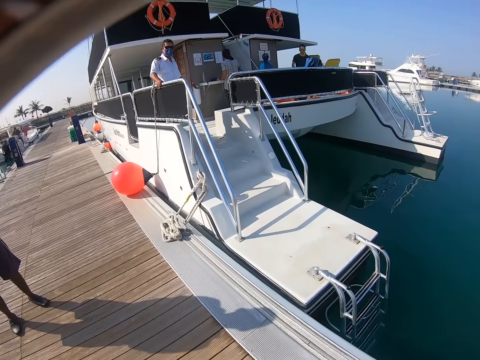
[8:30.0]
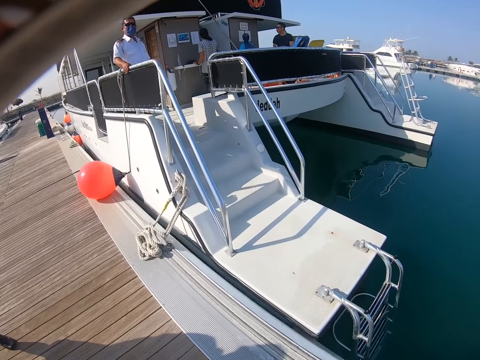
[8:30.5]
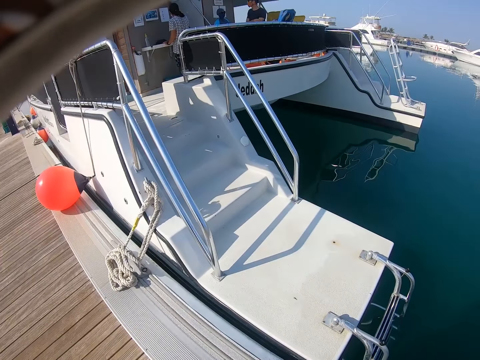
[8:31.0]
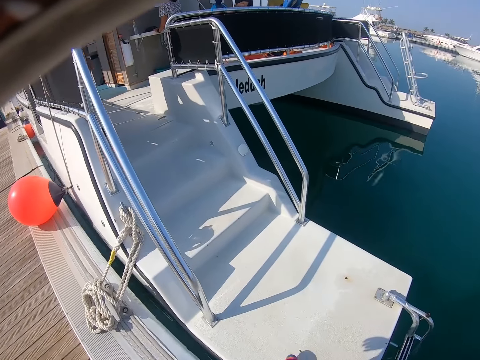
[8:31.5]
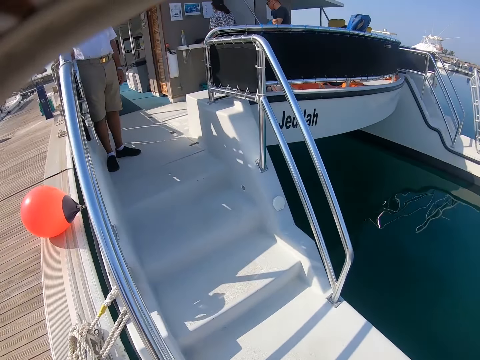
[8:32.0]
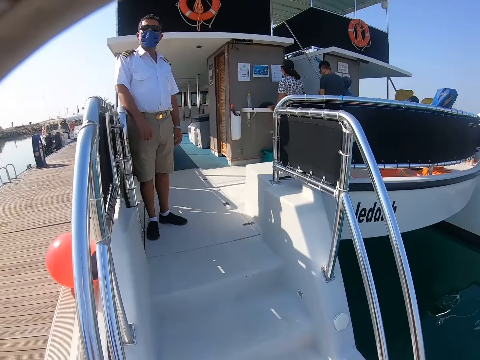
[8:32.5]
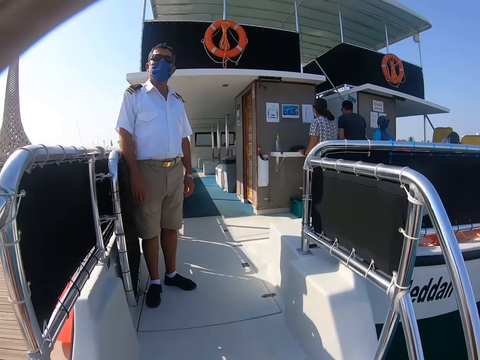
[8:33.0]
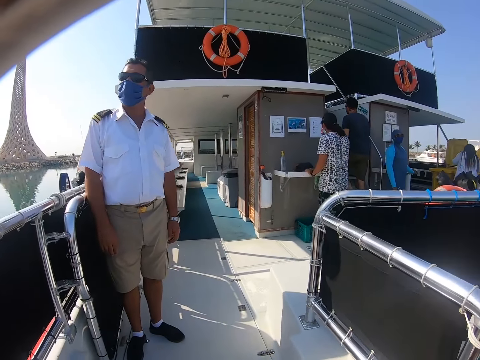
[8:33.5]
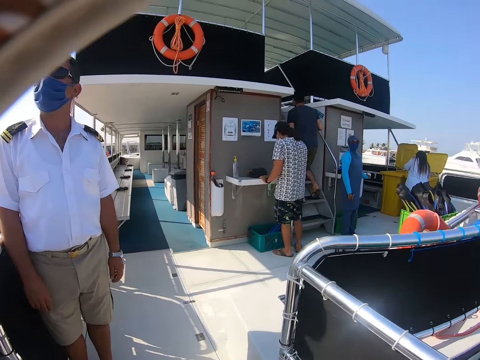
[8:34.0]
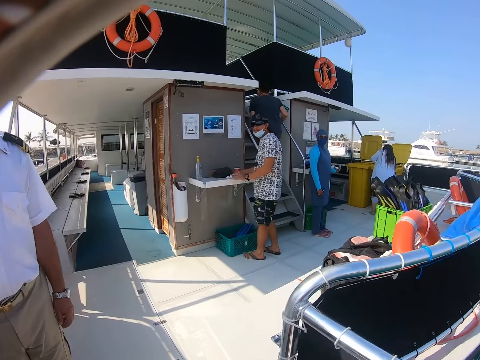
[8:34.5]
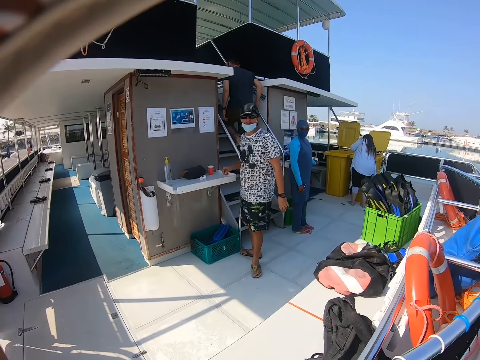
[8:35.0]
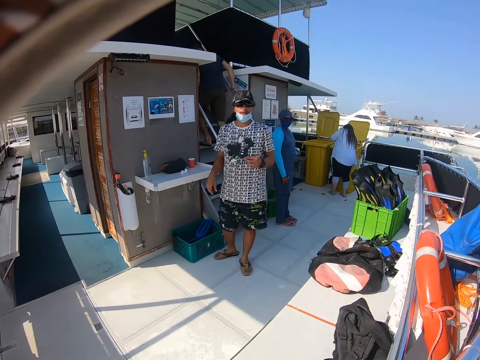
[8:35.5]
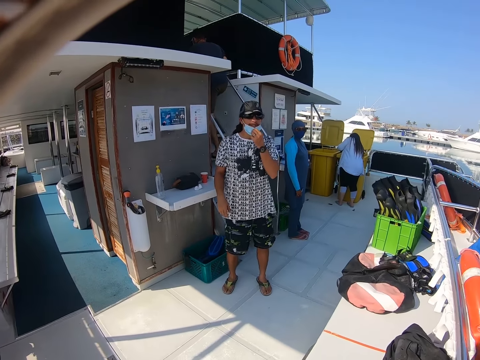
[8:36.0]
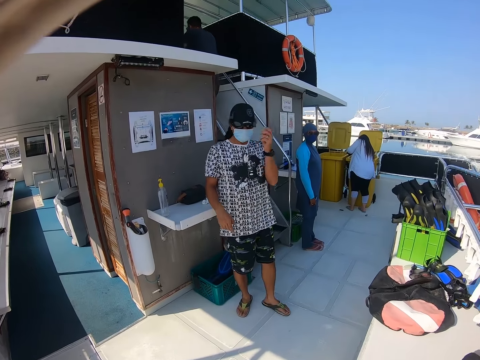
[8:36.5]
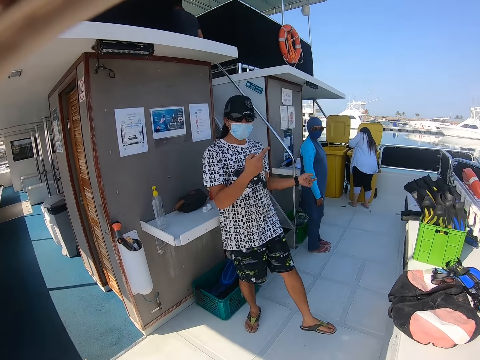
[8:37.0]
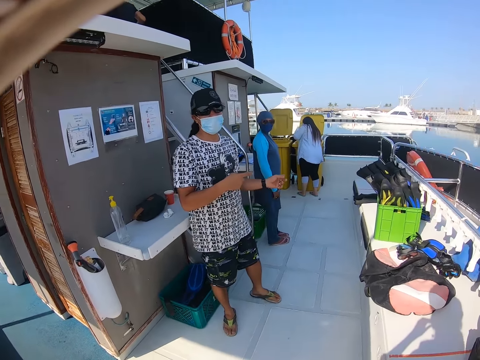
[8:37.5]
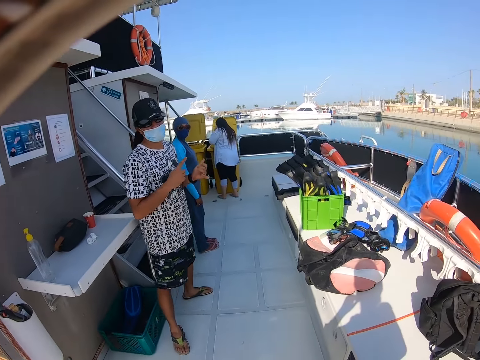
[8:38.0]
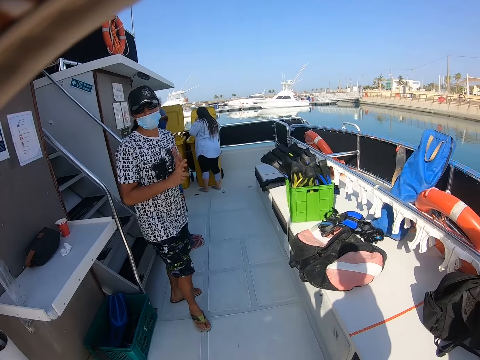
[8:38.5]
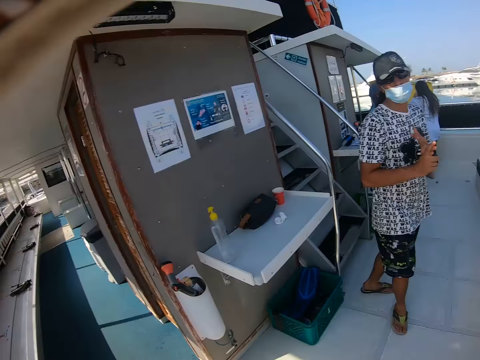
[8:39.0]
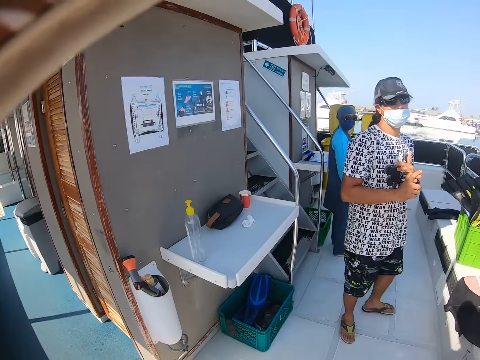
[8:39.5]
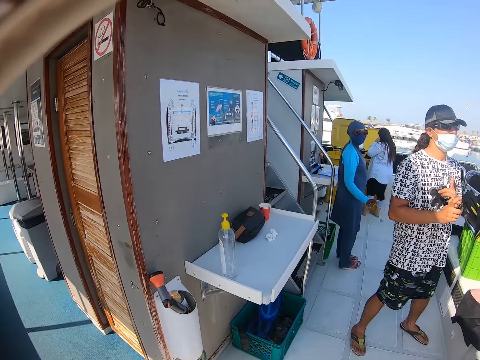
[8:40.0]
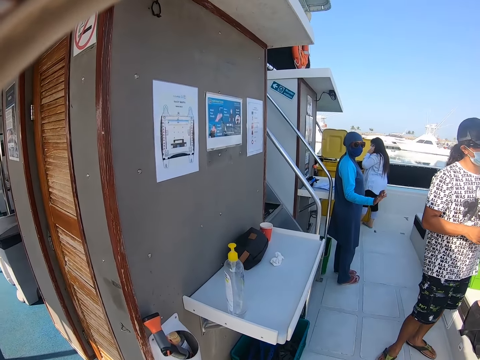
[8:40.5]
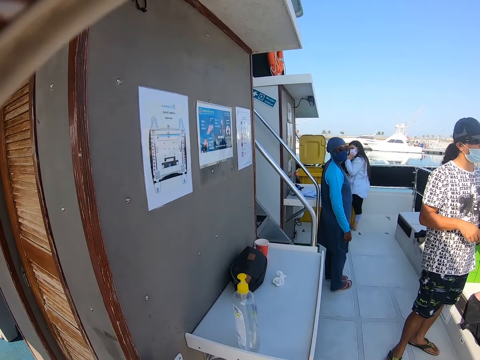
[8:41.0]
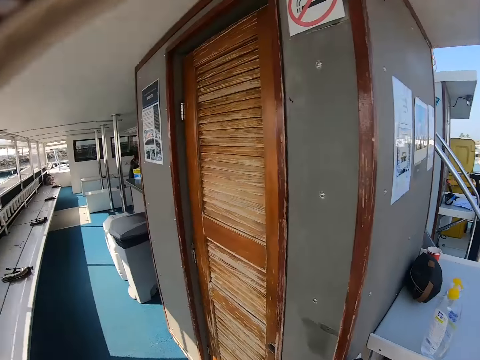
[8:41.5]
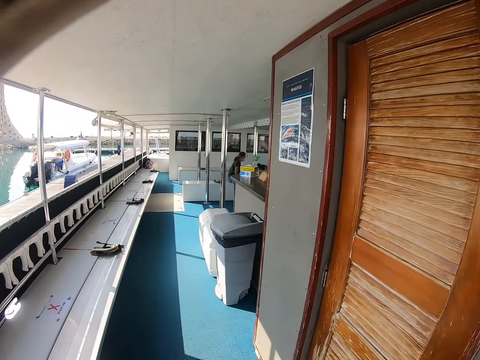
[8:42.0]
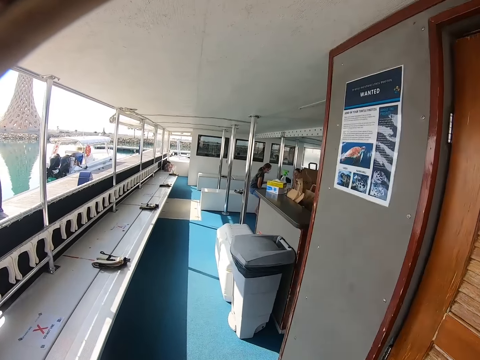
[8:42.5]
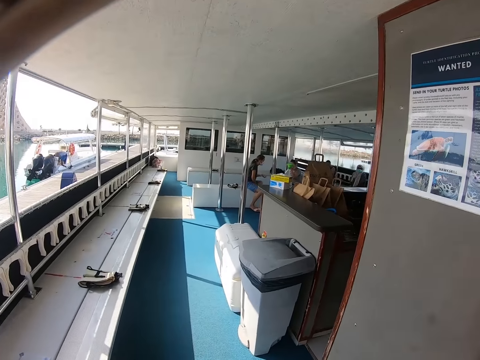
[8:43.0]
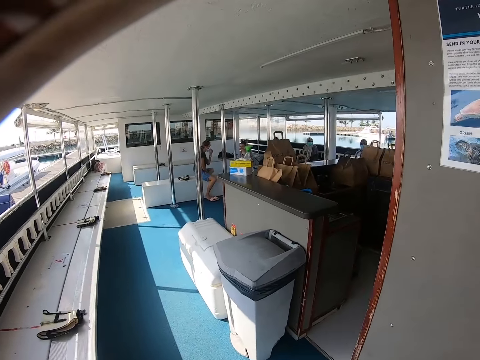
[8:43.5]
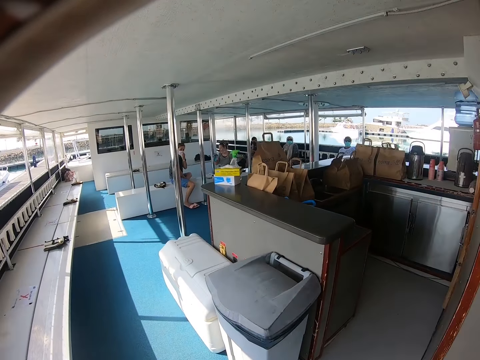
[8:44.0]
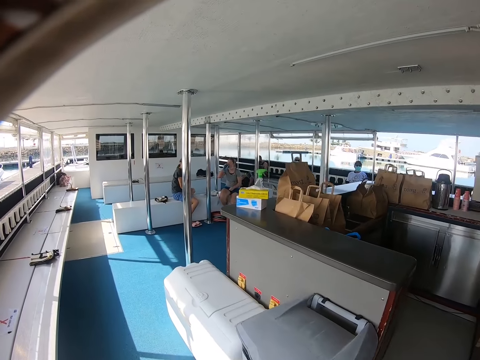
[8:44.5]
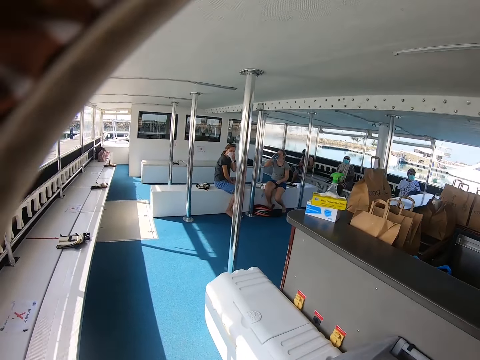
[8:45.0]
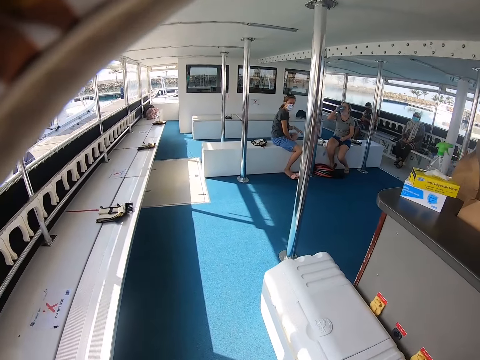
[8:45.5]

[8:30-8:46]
The camera wearer climbs on the boat. They walk. A man interacts with the camera wearer. A woman waves at the camera wearer. The camera wearer moves around.

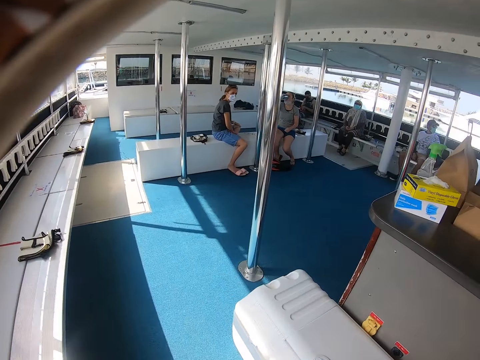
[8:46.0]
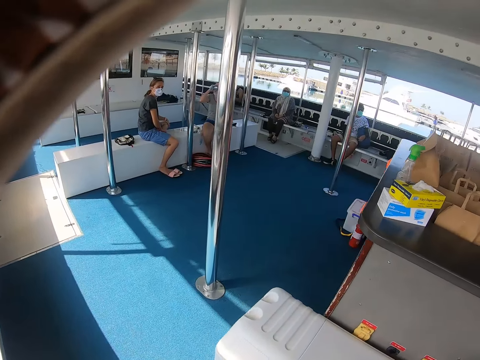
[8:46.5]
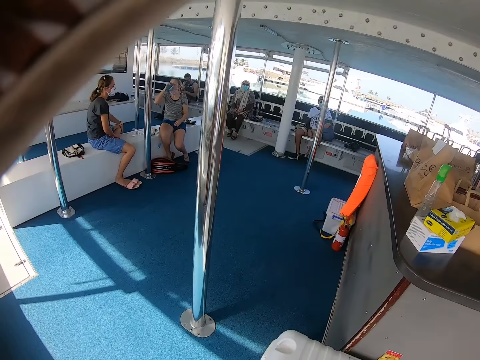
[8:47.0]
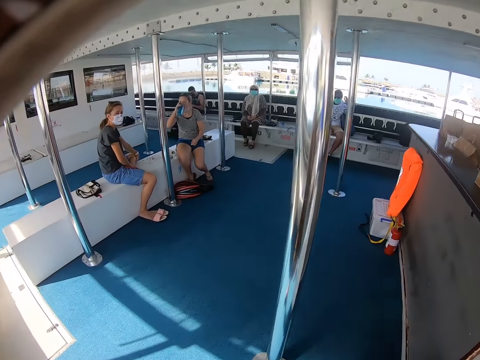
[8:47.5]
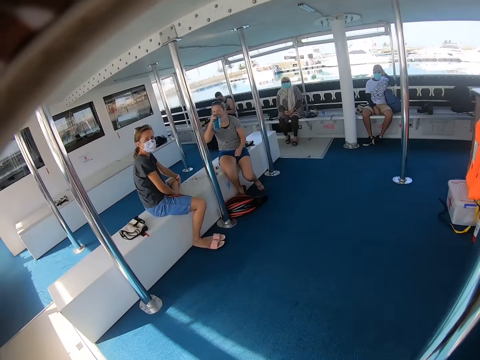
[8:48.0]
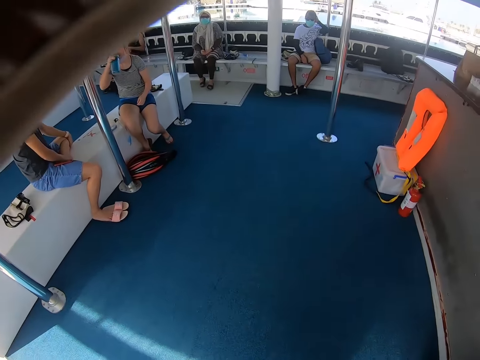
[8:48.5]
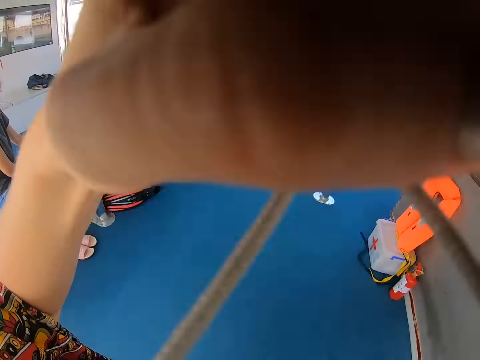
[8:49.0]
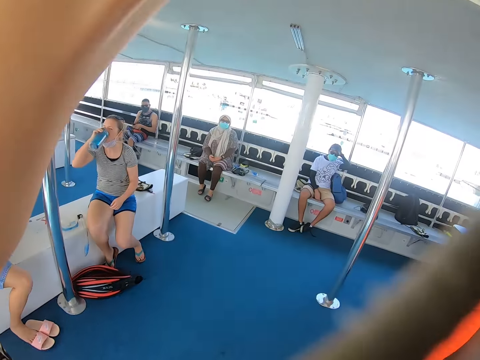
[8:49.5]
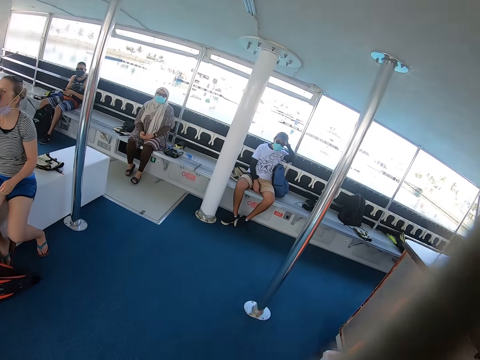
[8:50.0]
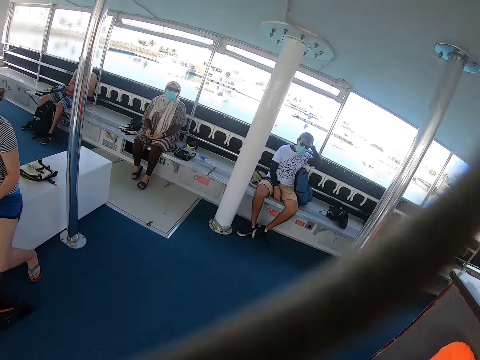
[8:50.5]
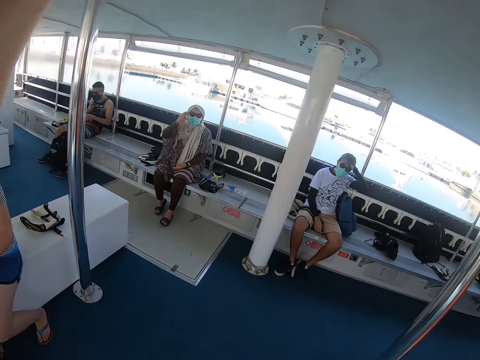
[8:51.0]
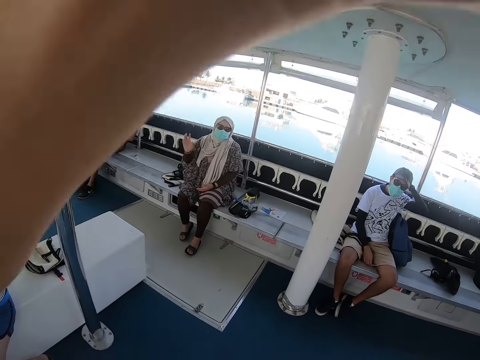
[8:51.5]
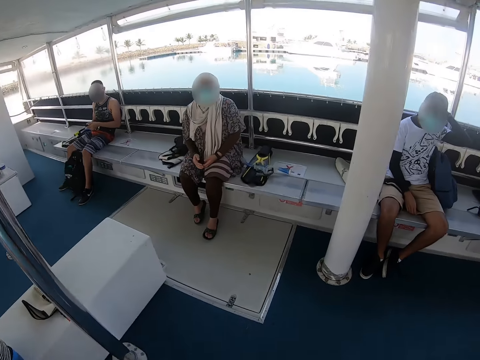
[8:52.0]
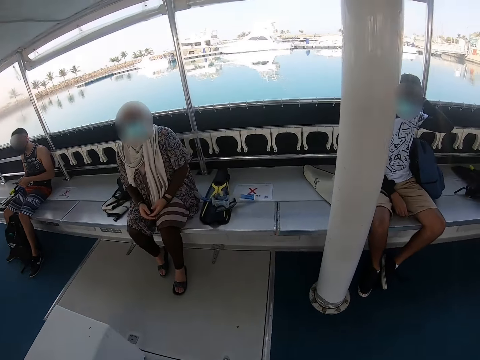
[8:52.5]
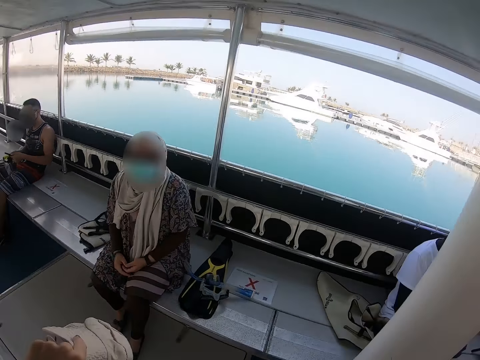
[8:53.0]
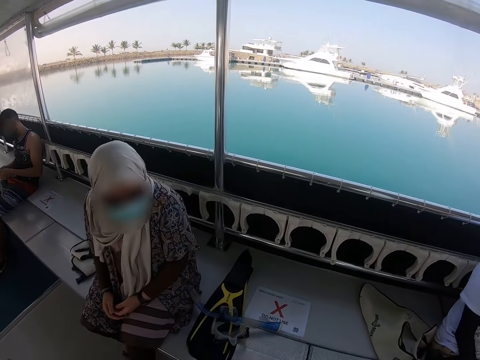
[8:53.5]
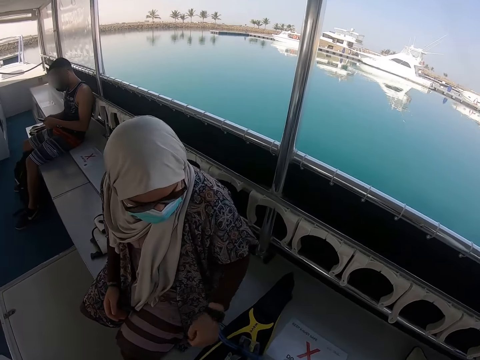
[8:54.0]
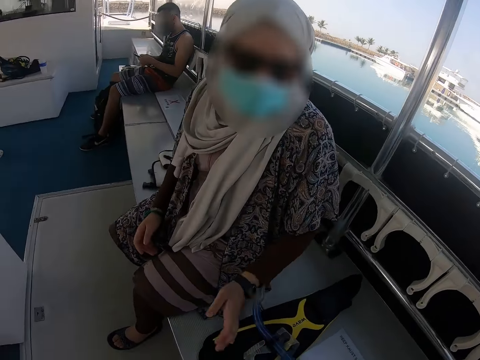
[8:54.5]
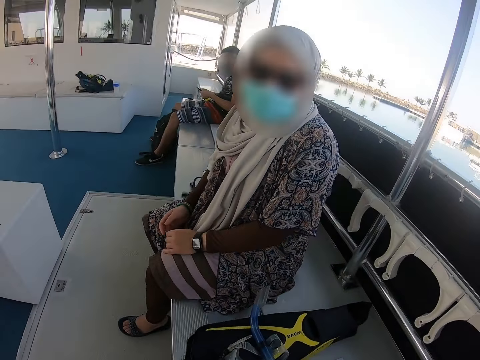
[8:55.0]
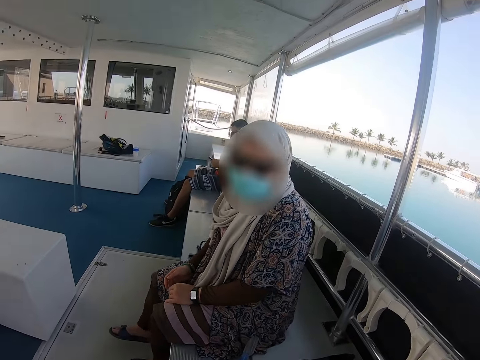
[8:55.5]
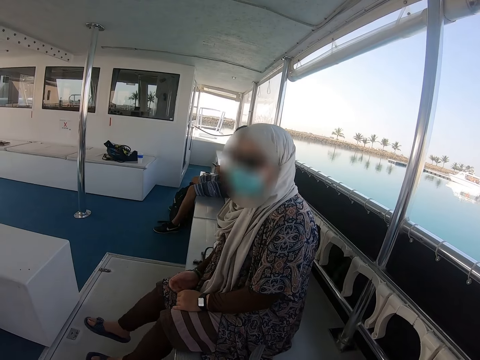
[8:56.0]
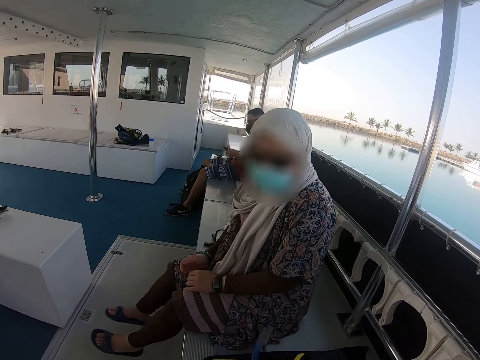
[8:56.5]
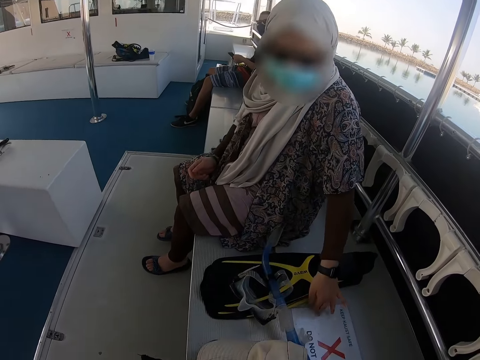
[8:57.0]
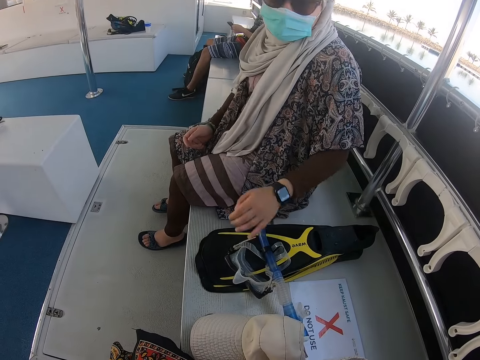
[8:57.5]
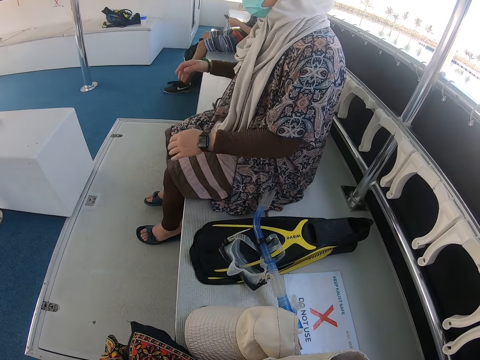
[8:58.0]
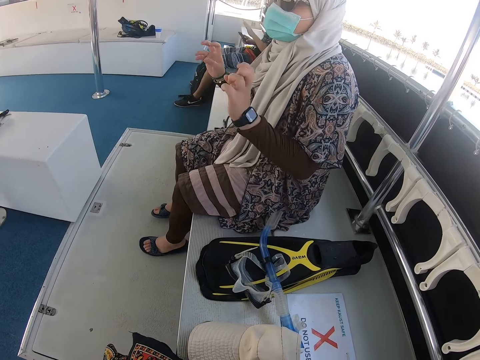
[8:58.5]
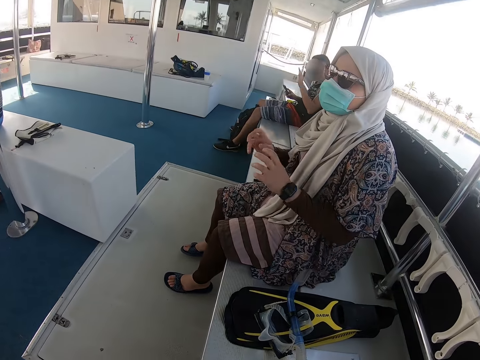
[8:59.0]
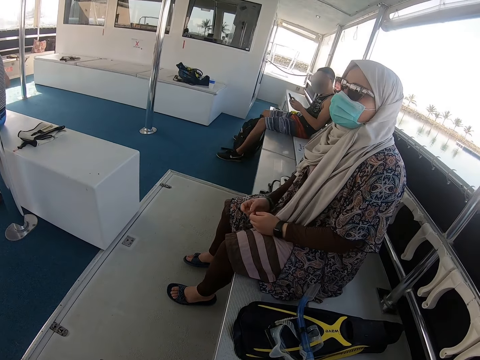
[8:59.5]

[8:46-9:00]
The camera wearer lifts her hand. She walks. She waves at a girl. She talks to the girl. The girl points at the paper on the seat and uses a gesture.
